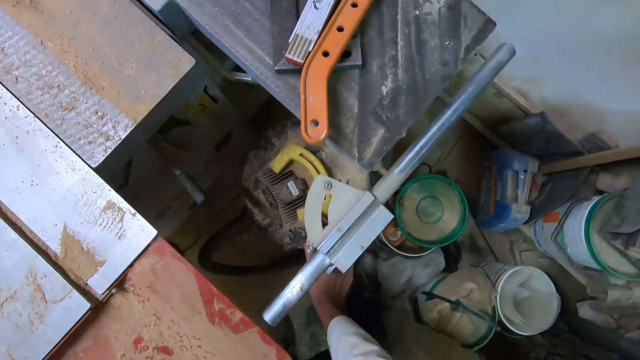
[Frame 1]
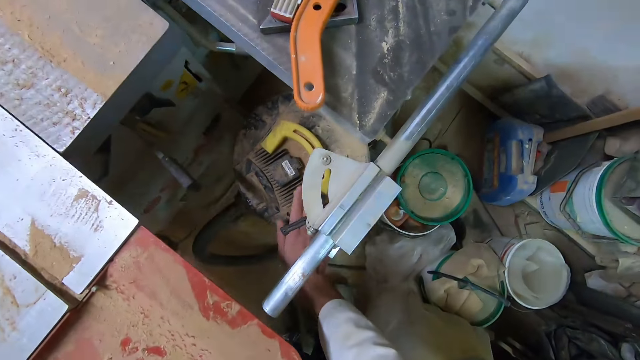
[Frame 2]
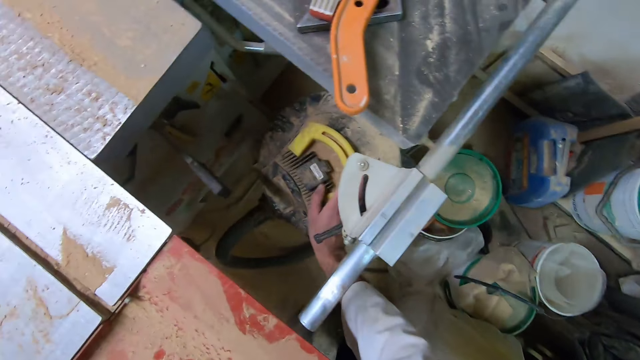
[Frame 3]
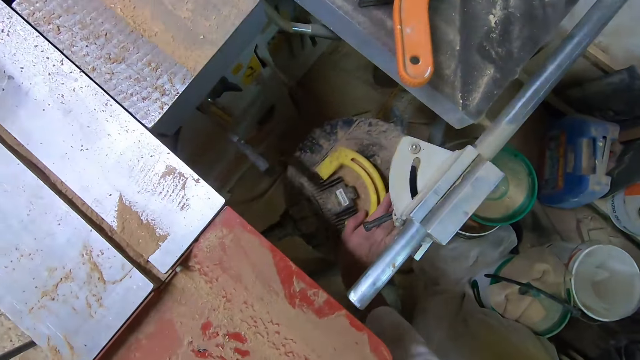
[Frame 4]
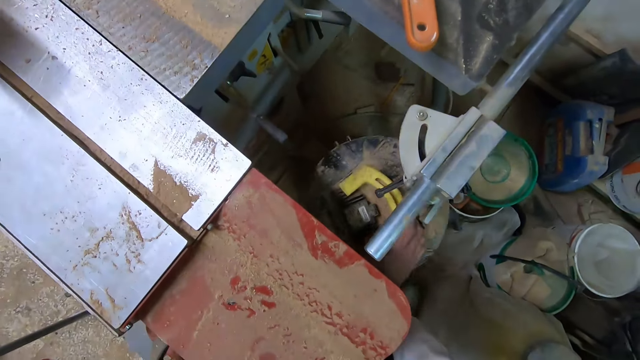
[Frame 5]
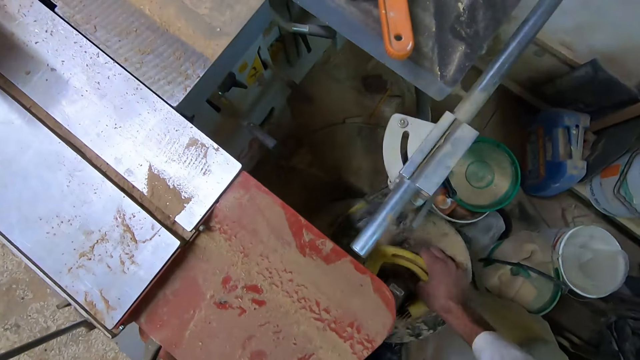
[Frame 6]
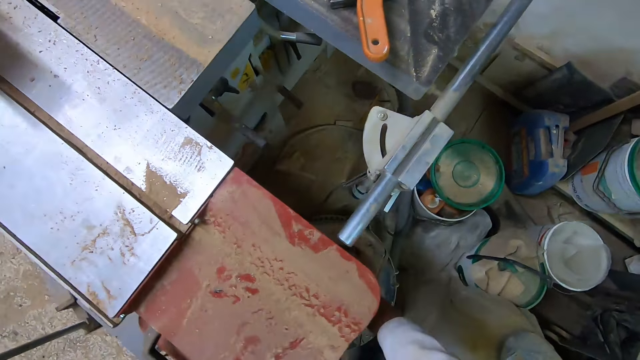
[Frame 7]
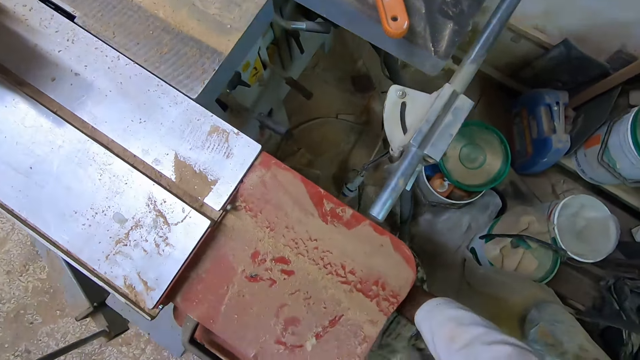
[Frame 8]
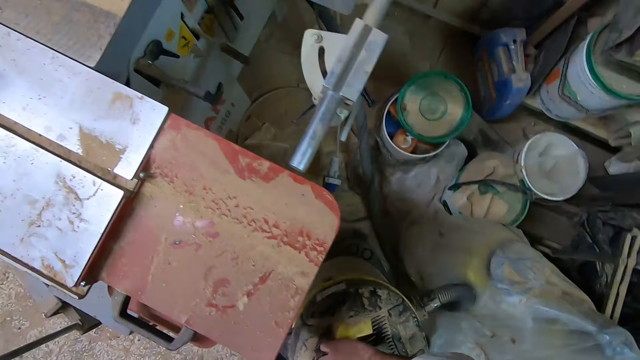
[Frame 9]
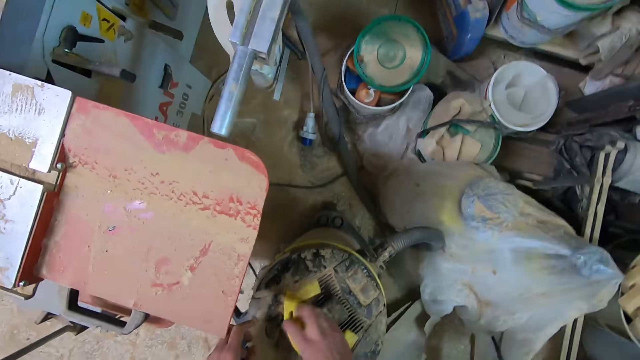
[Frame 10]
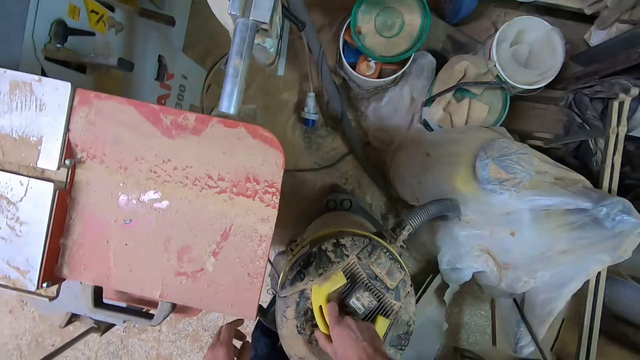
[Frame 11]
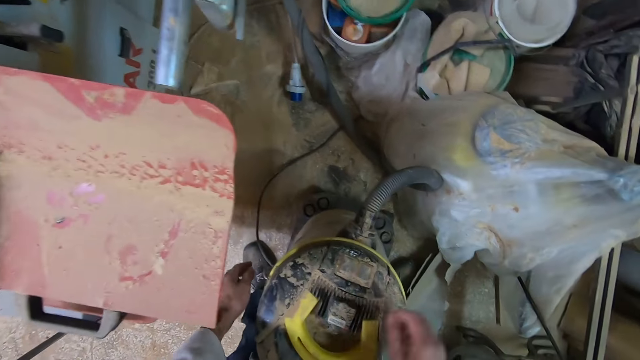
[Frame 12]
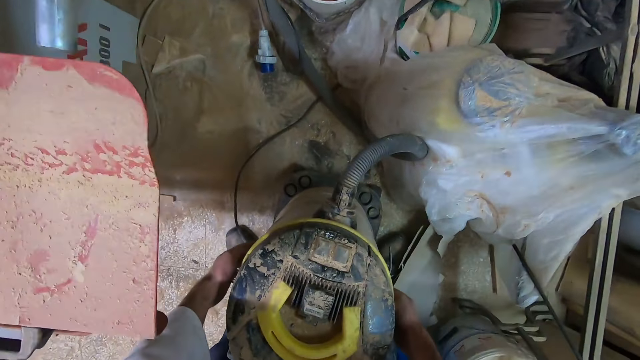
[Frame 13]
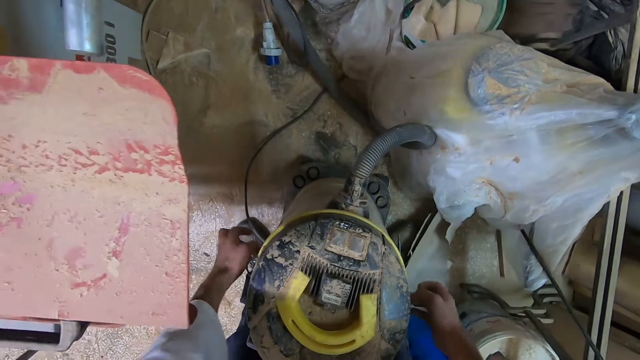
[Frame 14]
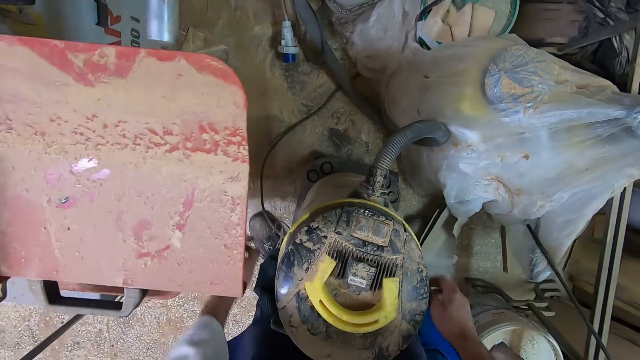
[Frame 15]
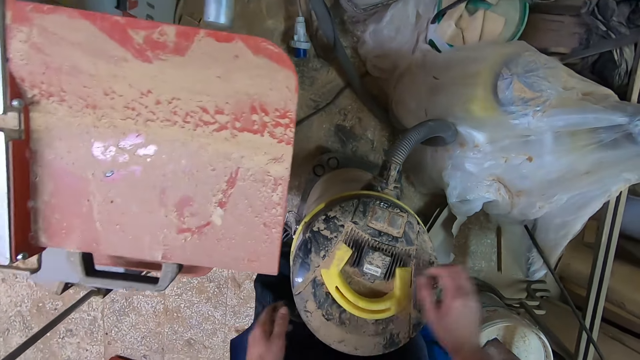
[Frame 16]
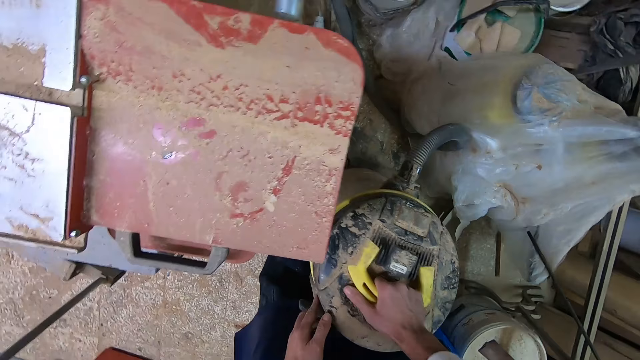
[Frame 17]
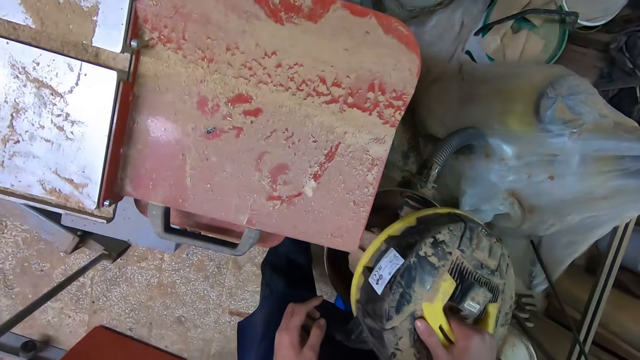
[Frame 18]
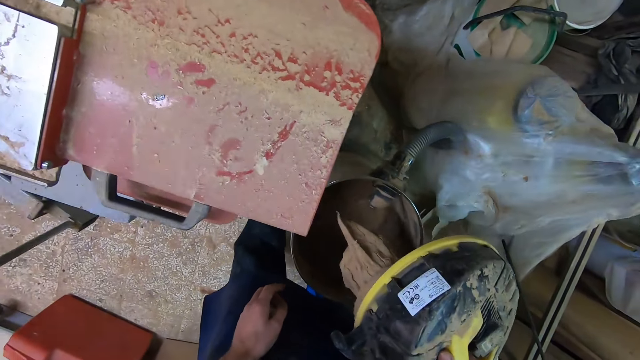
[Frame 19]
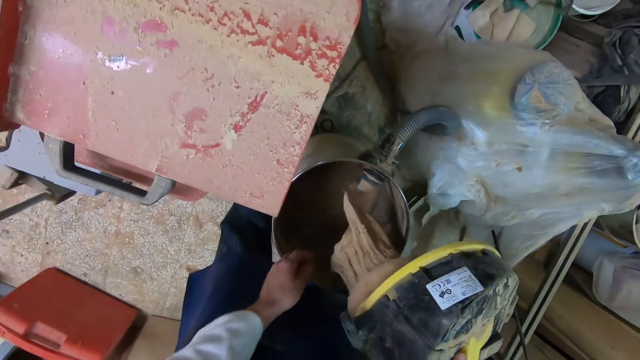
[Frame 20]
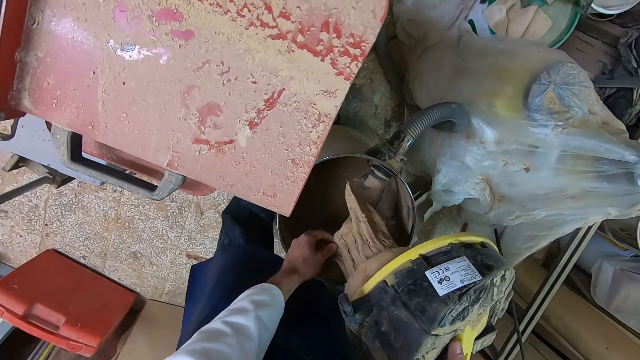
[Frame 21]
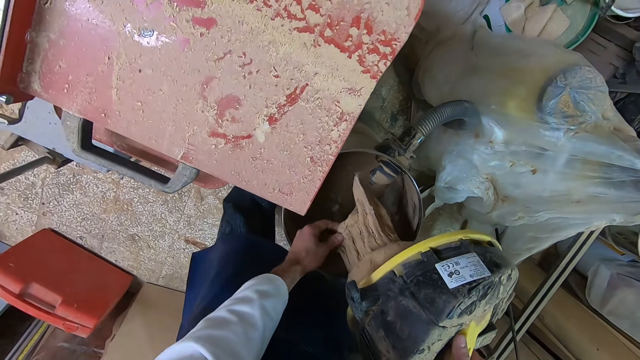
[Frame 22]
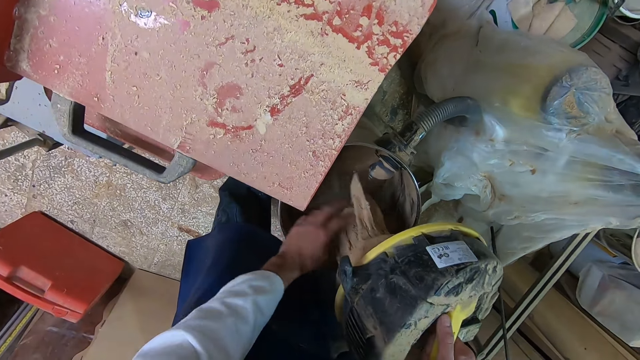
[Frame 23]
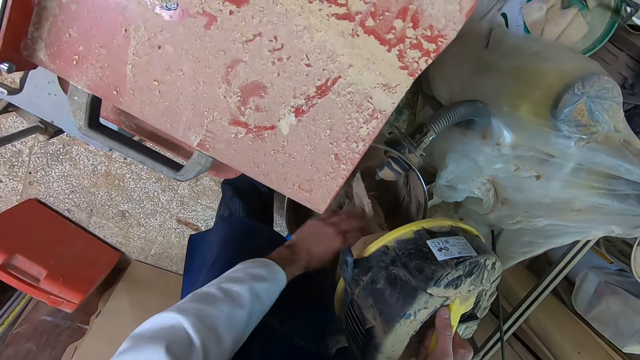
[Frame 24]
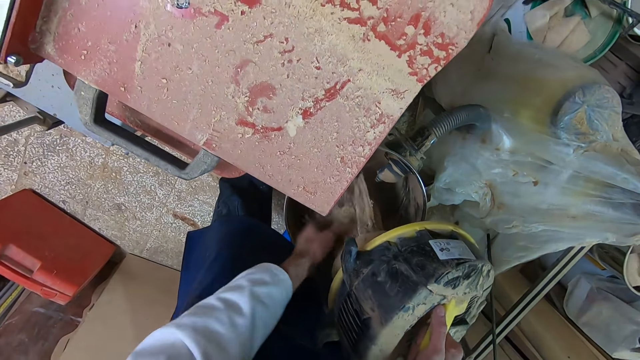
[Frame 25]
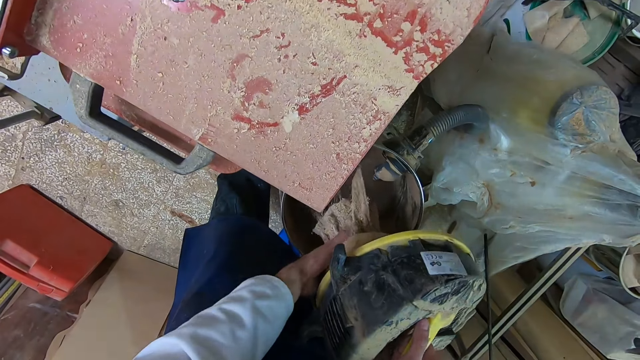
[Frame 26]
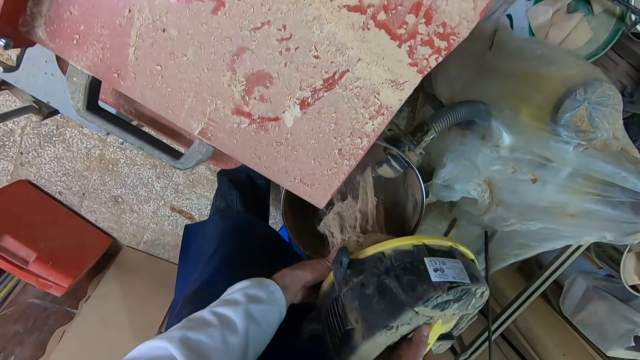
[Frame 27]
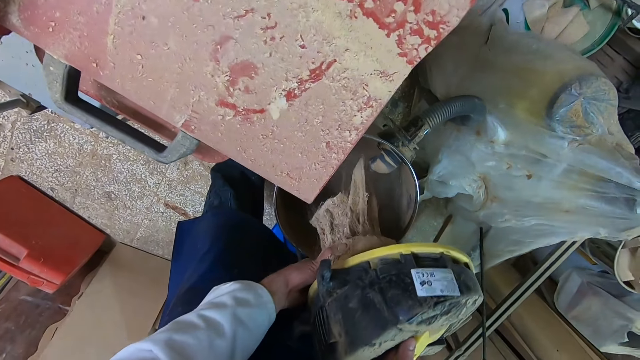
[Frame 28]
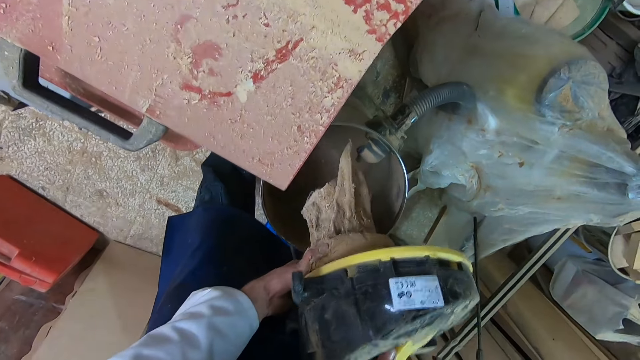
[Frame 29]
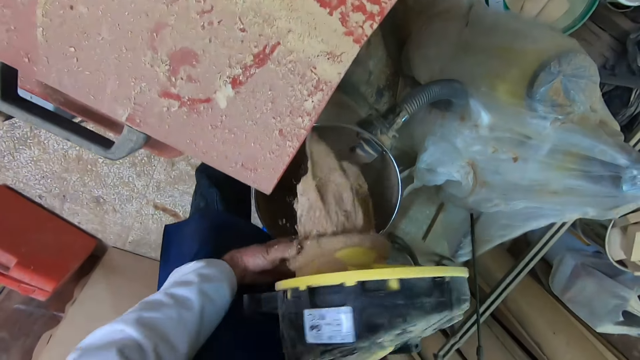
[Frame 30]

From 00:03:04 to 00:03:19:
The camera wearer moves his right hand on a smaller machine or vacuum under the worktable. He bends towards the wood working table saw. He takes out the smaller machine with his right hand. He works on the machine with both hands. He holds the vacuum cleaner with both his hands. He opens the vacuum cleaner. He touches the inside of the vacuum cleaner.

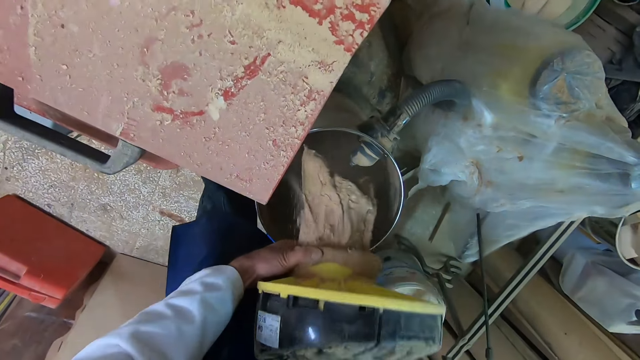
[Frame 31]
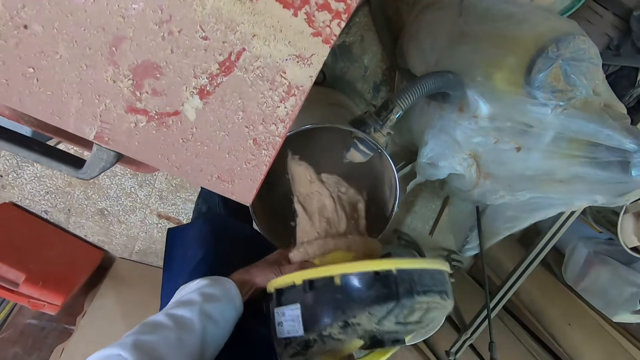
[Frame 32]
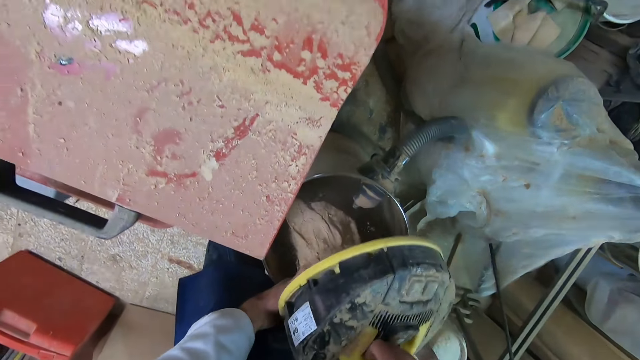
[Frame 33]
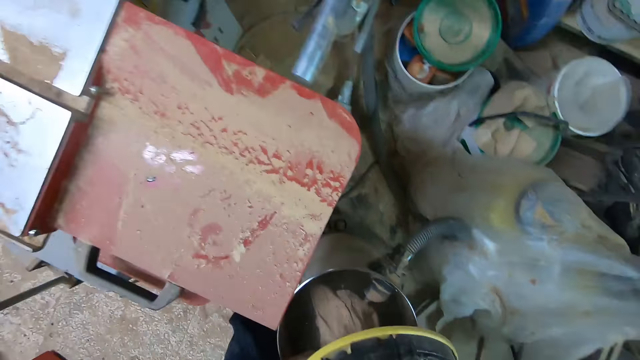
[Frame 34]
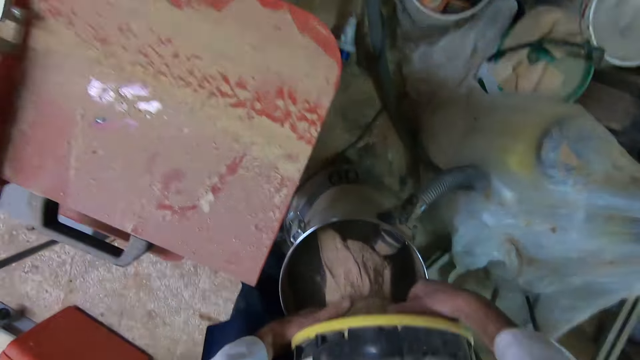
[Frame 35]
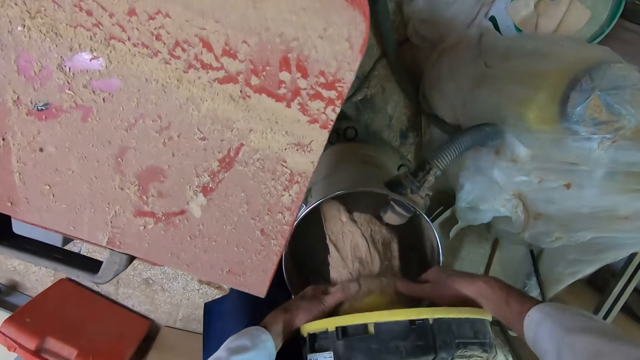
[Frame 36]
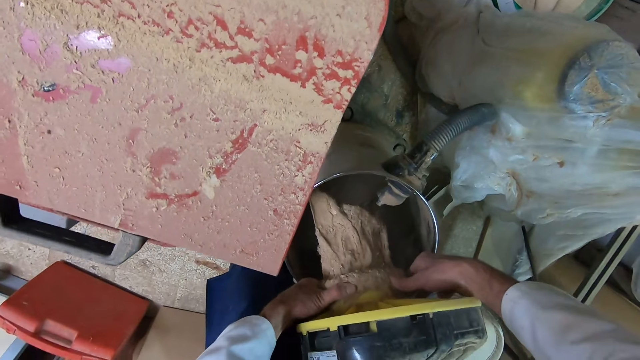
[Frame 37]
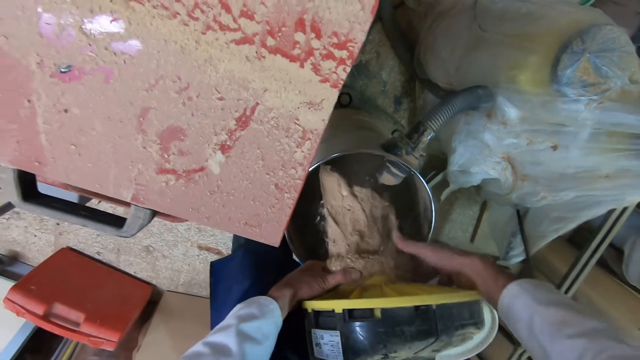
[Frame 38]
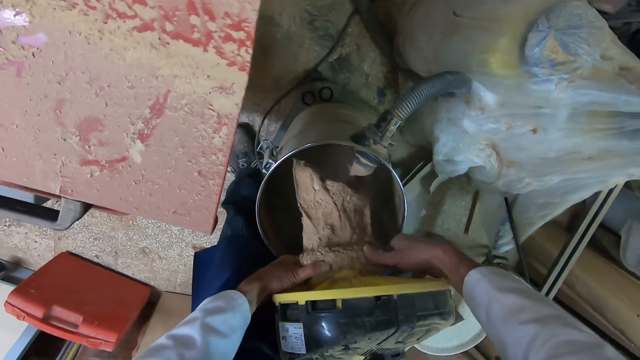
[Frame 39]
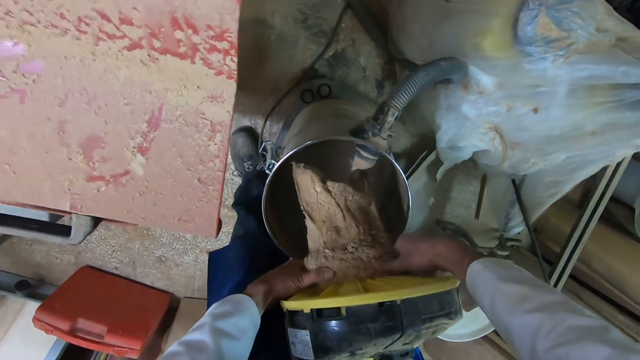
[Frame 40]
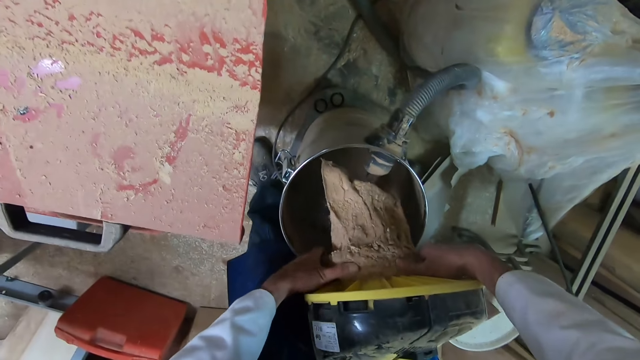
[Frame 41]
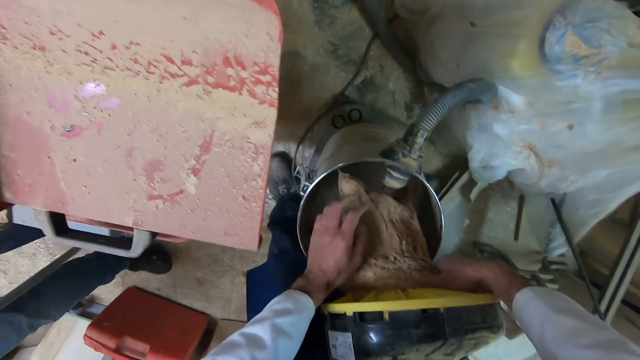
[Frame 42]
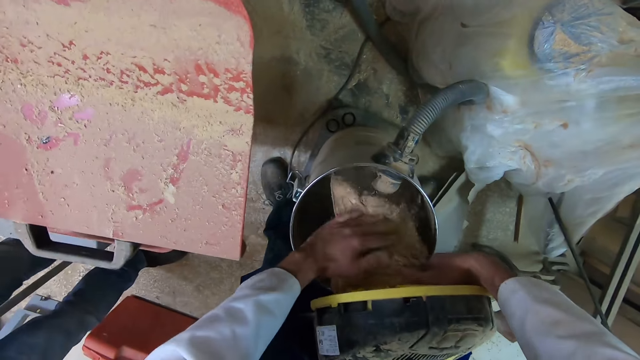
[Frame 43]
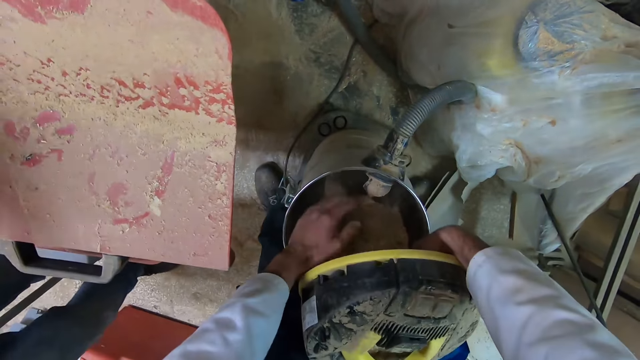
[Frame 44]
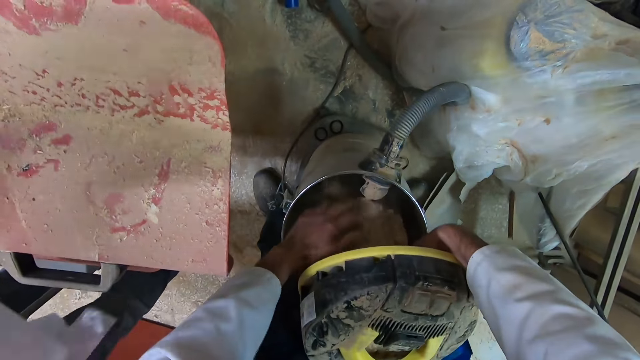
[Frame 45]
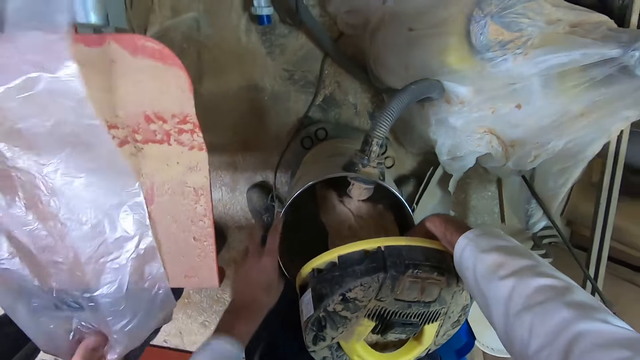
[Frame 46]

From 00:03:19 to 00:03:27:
The camera wearer touches the inside of the vacuum with both his hands. He moves his hand. A man stands beside the camera wearer. The man walks towards the camera wearer. The camera wearer cleans the inside of the vacuum cleaner with his hand.
